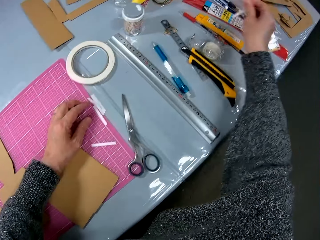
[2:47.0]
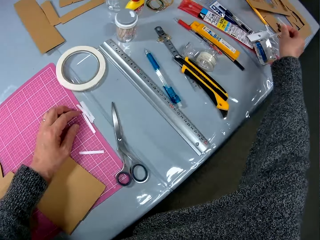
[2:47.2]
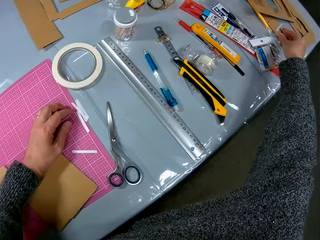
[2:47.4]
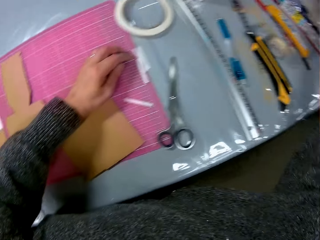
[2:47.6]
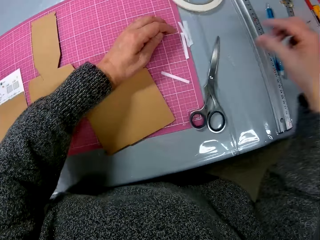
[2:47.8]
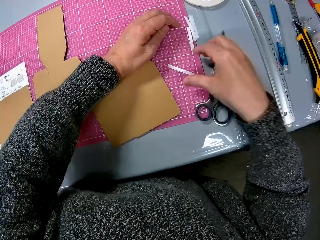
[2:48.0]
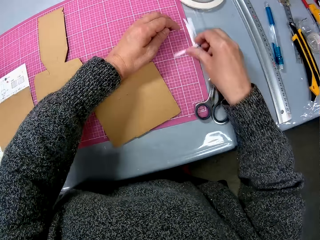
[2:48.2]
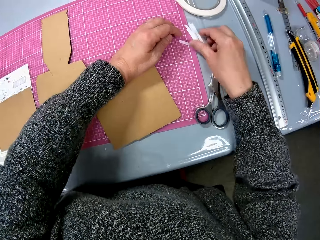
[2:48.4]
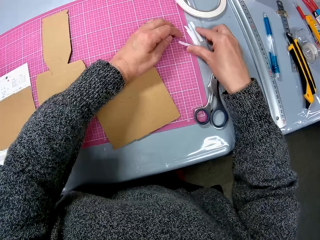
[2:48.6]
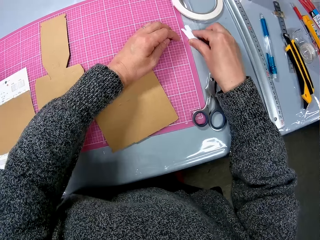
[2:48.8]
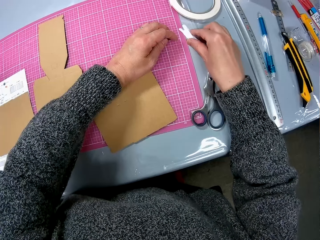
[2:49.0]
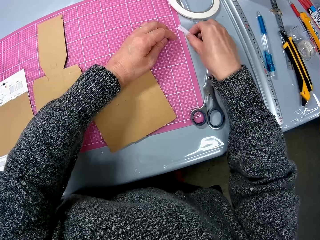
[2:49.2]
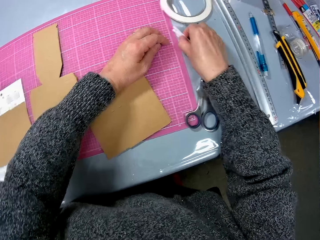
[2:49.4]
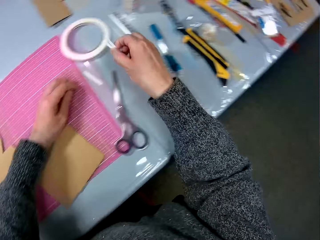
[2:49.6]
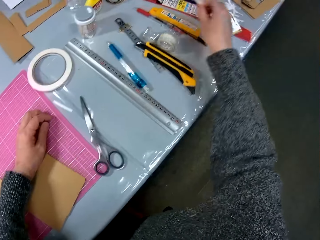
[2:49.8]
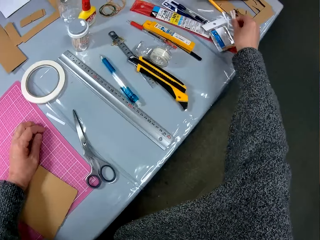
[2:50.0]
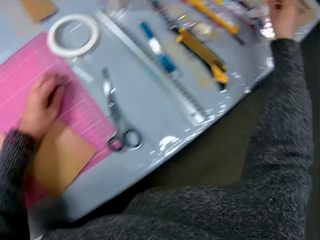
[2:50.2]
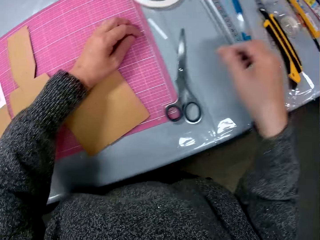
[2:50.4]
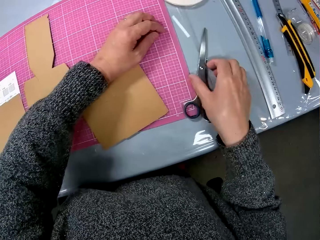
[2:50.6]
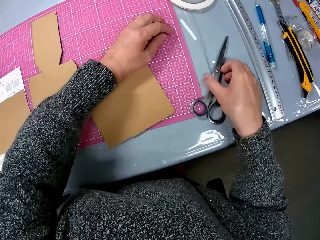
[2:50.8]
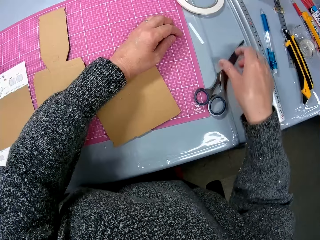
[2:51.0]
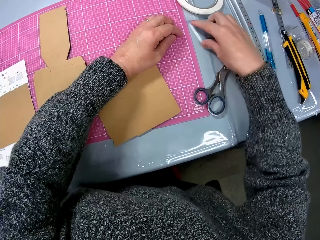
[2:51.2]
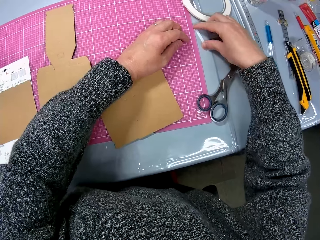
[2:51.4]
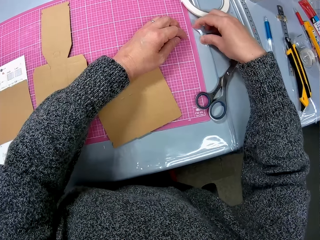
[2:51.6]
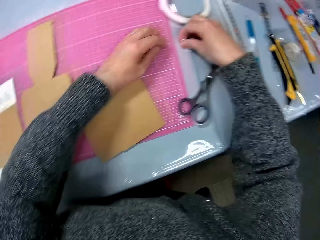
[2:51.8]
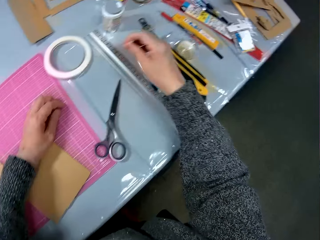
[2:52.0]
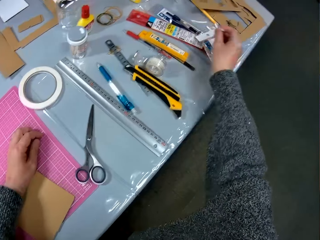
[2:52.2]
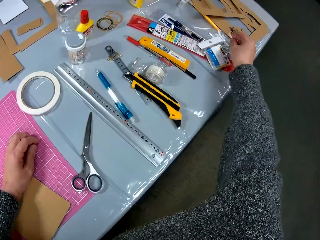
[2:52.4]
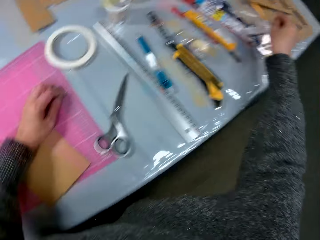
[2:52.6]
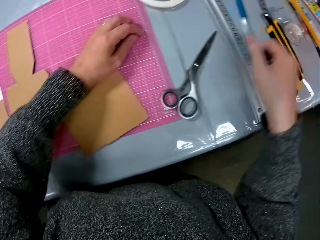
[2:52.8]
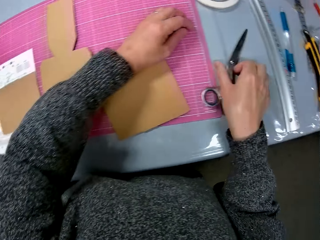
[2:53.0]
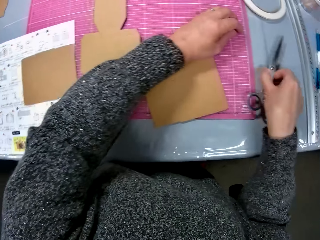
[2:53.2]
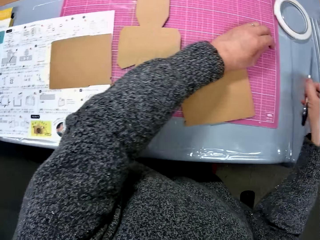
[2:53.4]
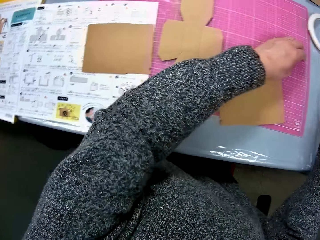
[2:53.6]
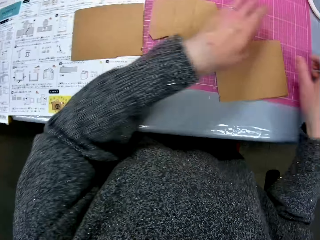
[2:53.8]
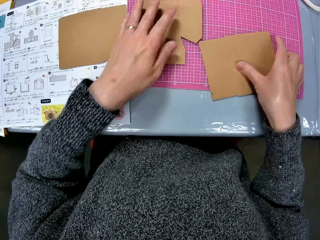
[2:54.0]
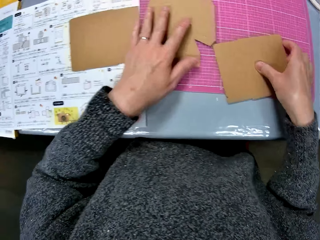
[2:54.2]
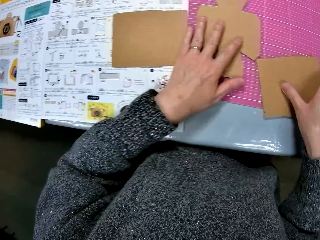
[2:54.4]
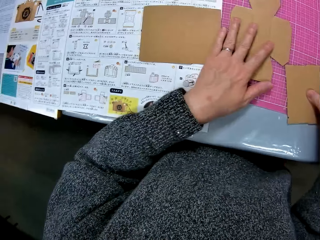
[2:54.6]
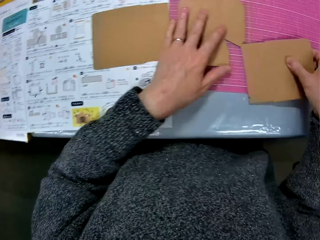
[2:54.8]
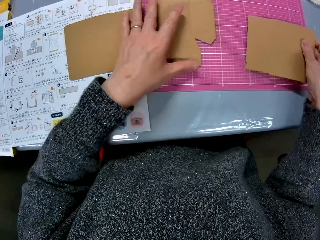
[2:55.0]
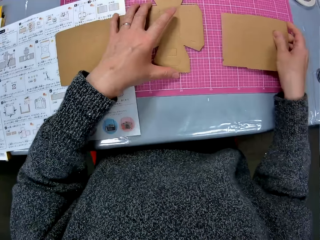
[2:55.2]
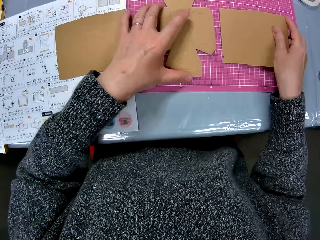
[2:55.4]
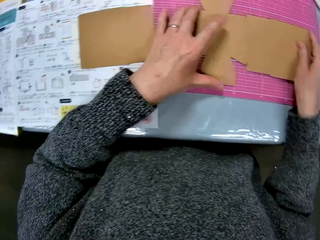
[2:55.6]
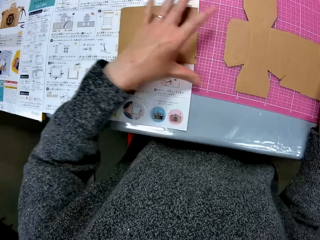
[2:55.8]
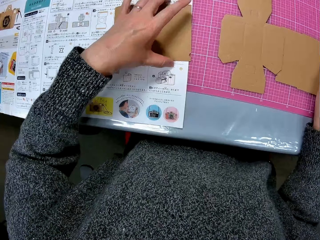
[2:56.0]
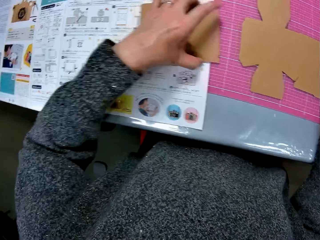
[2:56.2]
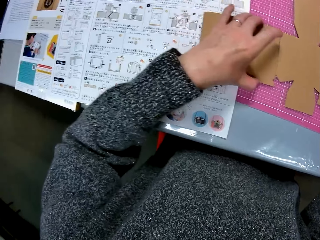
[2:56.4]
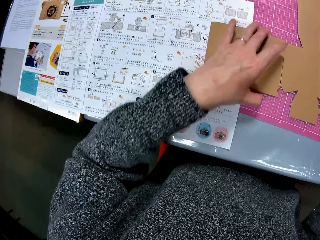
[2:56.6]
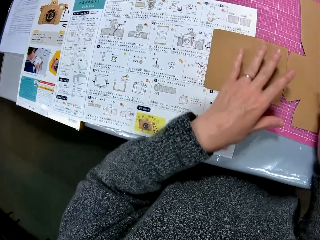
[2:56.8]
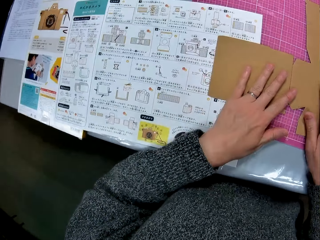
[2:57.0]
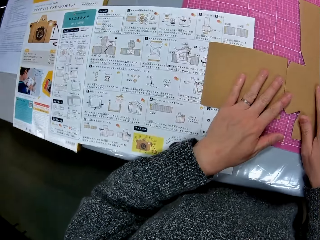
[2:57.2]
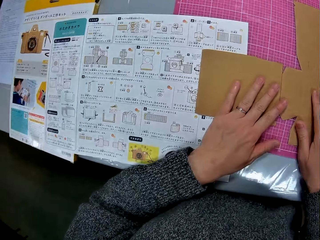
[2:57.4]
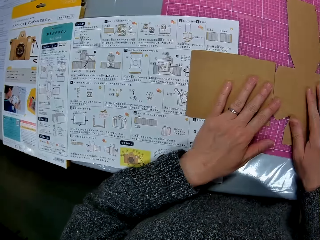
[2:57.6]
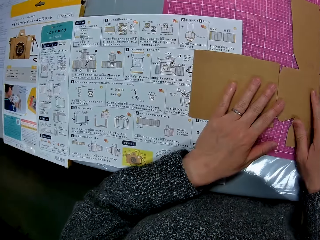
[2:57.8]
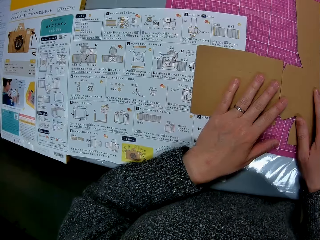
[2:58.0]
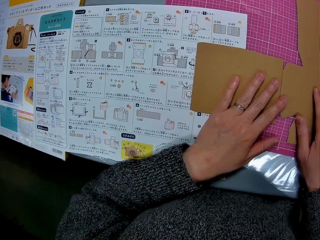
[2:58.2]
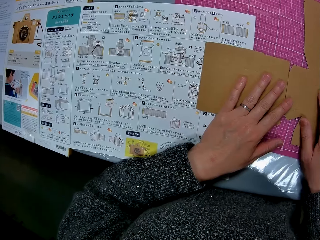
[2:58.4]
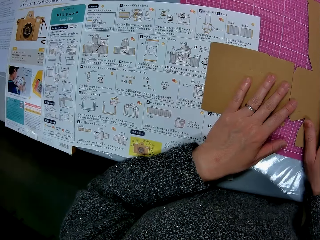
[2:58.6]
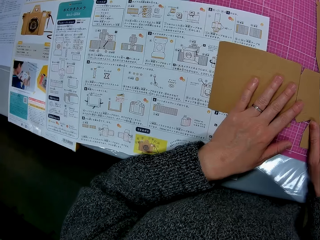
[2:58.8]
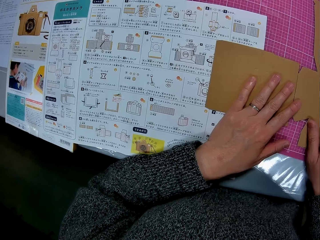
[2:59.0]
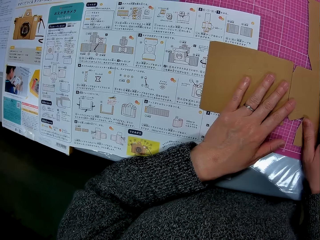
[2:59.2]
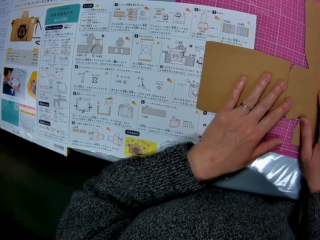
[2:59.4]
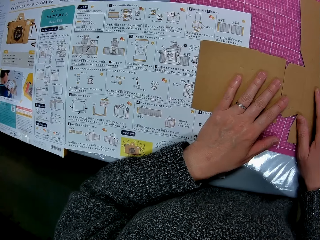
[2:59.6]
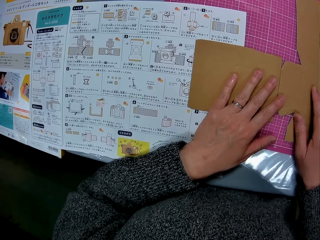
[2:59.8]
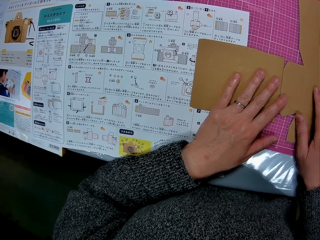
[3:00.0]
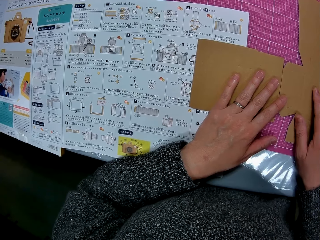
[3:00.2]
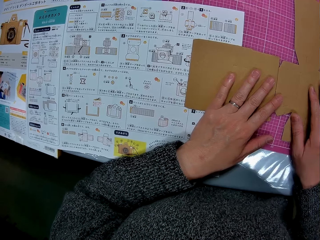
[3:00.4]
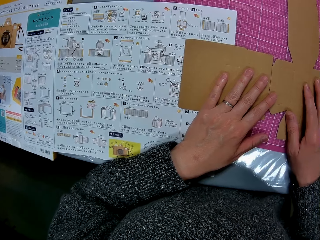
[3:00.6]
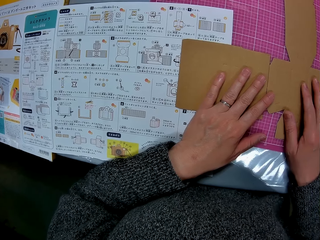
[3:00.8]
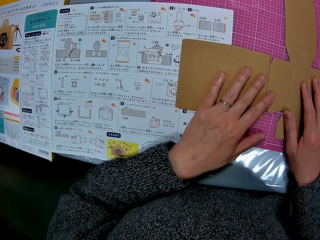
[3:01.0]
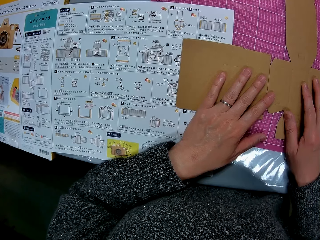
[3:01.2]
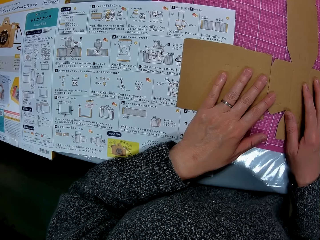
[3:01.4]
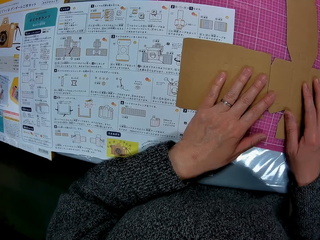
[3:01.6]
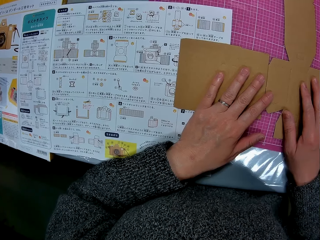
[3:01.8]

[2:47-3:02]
The camera wearer drops the tapes on the far end of the table with his right hand. He picks the pieces of tape, puts the tape away, holds a pair of scissors, picks a piece of tape and puts the tape away. He picks the pair of scissors. He adjusts the scissors on the table. He puts the pair of scissors away. He arranges the cardboard papers on the table. He holds the pieces of cardboard together. He looks at the paper on the table.

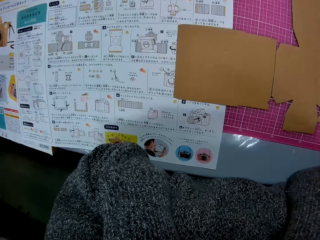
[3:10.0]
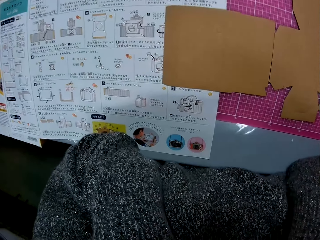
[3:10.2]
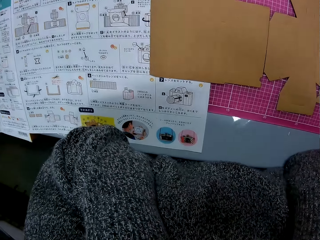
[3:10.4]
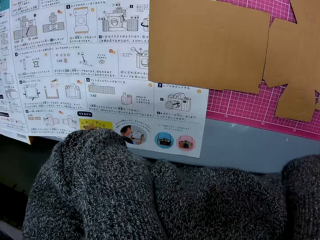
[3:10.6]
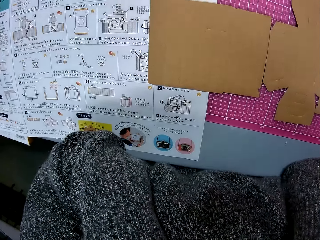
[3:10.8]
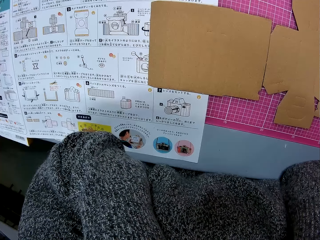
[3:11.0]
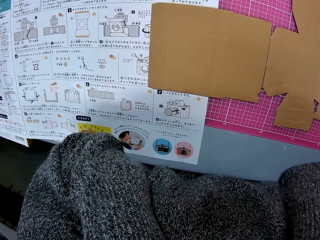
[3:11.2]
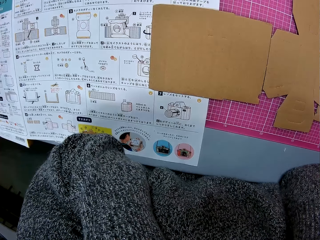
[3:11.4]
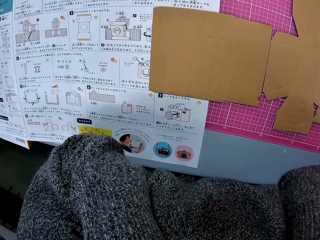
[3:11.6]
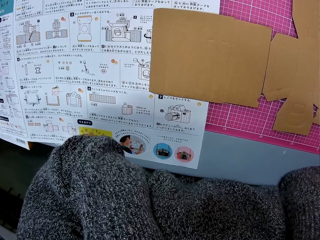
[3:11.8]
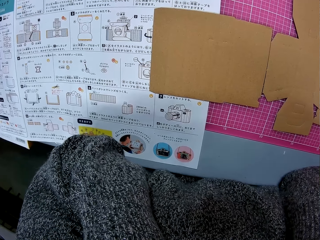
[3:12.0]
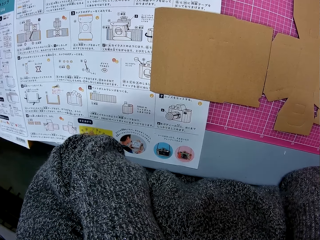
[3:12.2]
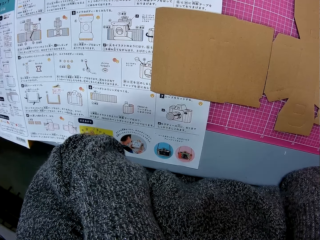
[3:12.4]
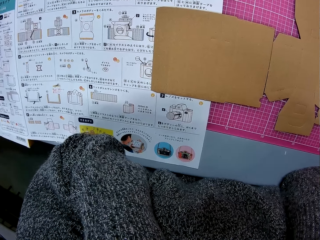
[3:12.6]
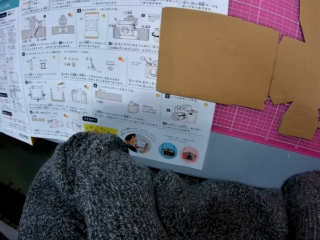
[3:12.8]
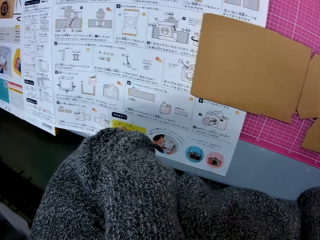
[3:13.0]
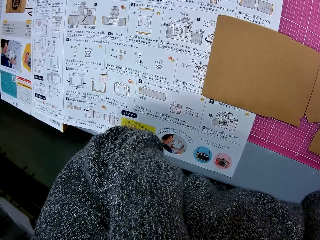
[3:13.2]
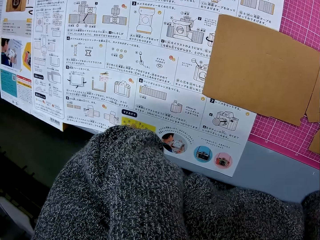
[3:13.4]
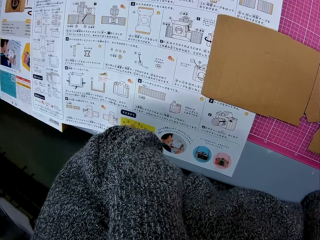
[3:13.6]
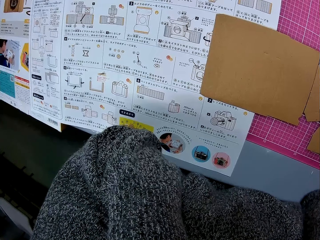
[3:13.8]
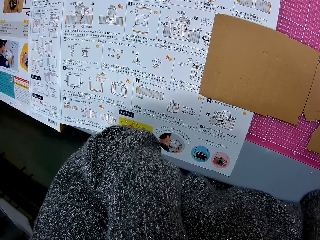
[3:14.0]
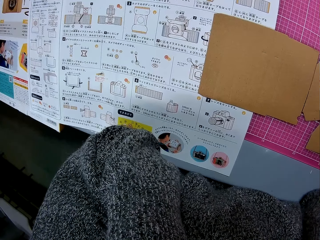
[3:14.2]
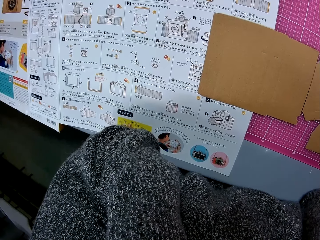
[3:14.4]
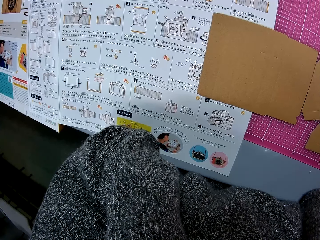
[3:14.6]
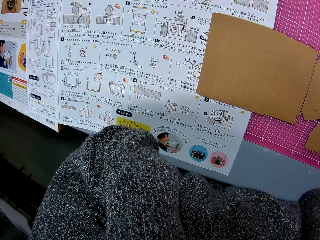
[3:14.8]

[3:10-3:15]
The camera wearer holds something. She puts her two hands under her chin.

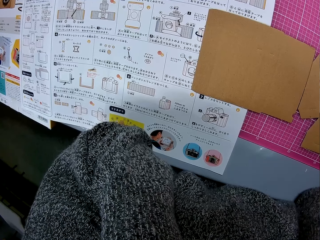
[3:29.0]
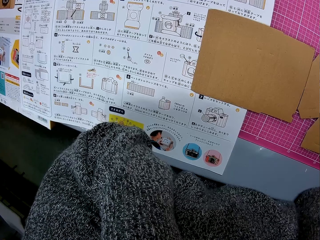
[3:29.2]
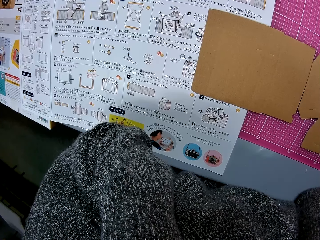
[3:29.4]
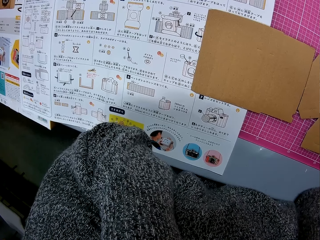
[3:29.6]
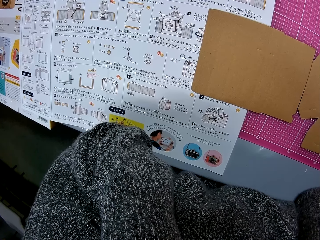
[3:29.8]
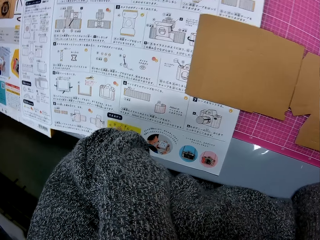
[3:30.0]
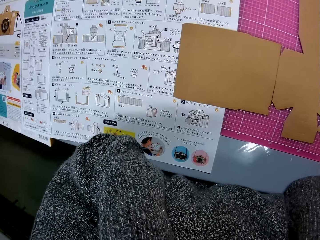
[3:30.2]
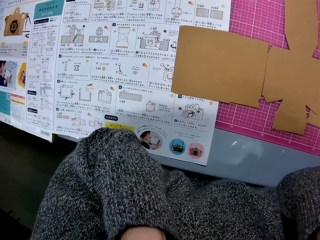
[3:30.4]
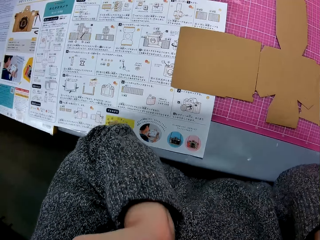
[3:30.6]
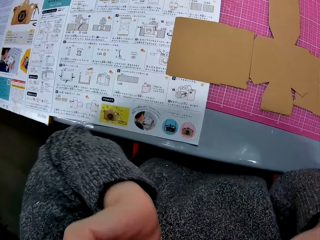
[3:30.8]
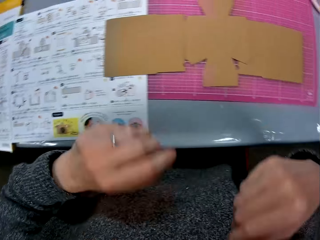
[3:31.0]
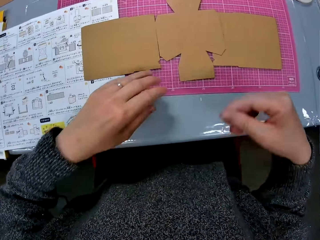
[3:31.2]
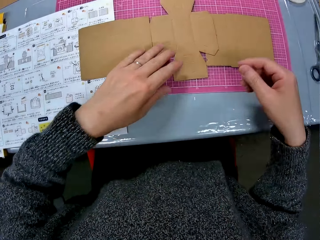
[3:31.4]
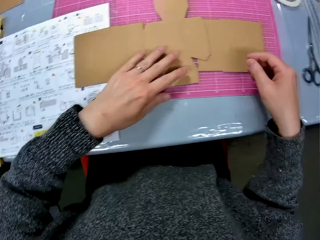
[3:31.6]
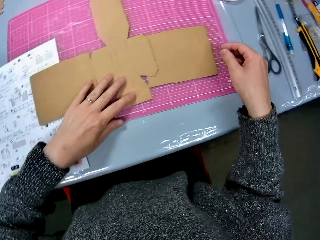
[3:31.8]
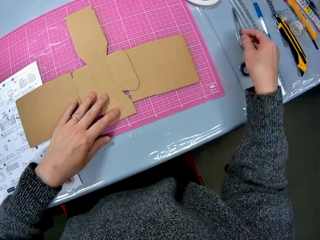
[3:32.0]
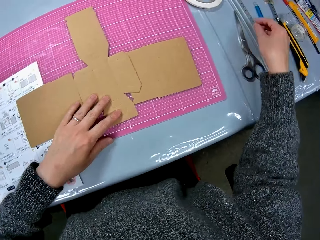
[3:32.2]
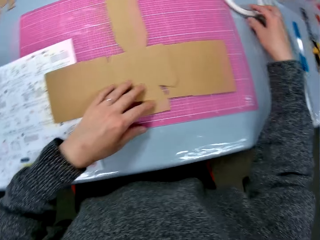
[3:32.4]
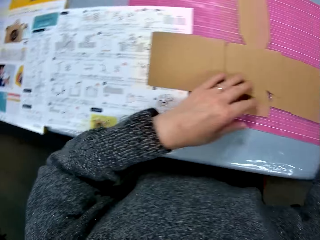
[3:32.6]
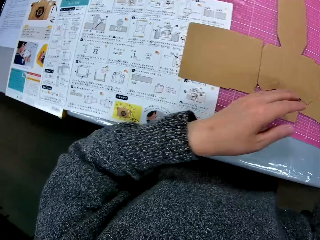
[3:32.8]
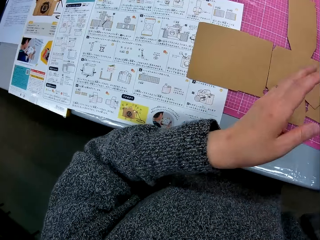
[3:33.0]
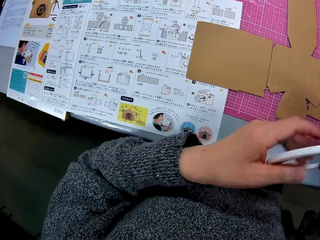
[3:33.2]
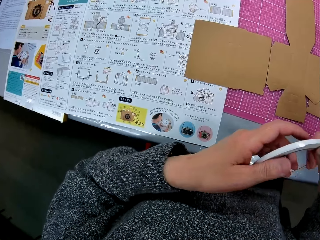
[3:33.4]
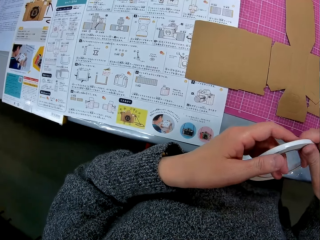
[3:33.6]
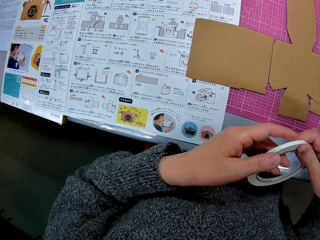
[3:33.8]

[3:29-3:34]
The camera wearer holds the piece of cardboard. They pick up the cello tape from the table.
